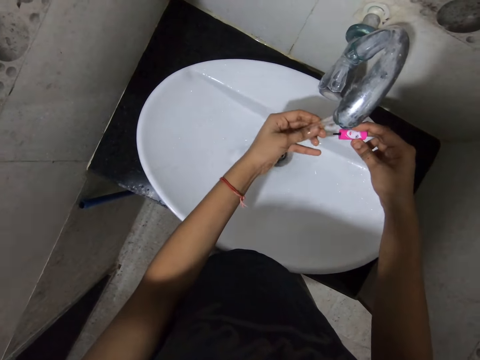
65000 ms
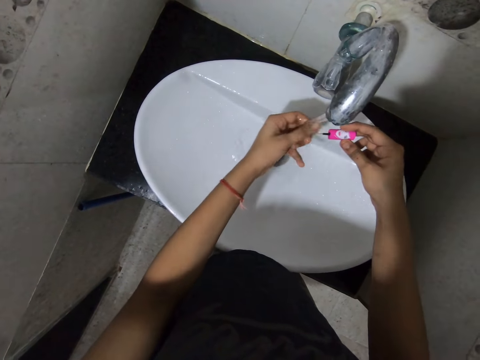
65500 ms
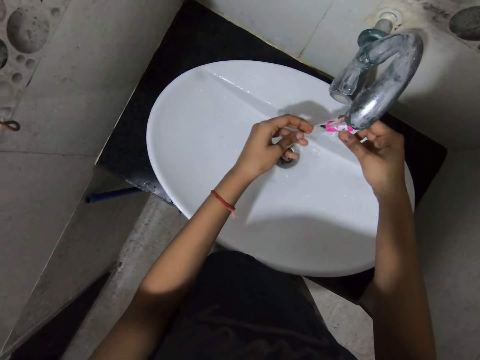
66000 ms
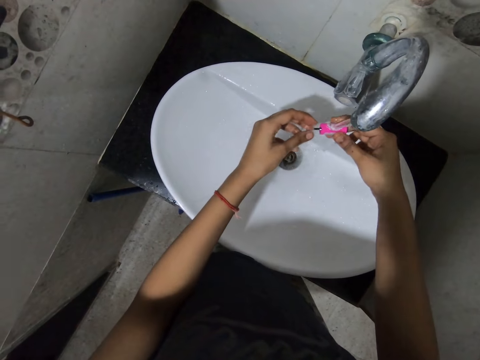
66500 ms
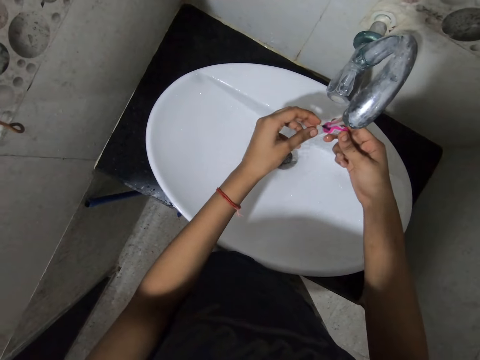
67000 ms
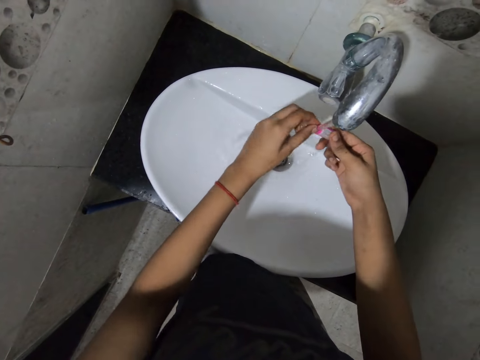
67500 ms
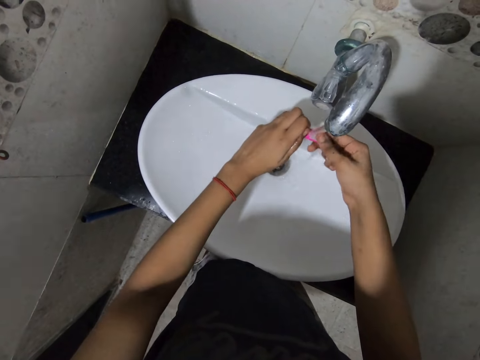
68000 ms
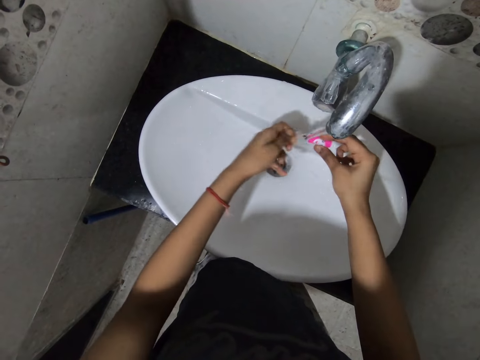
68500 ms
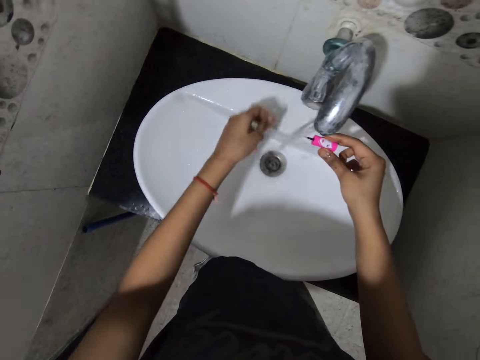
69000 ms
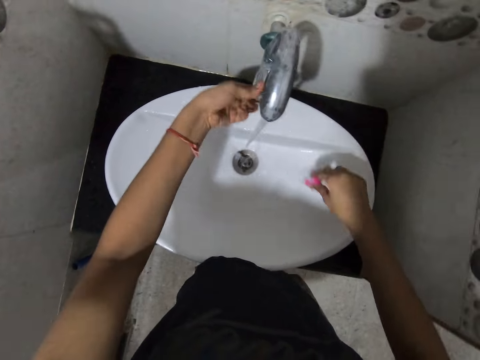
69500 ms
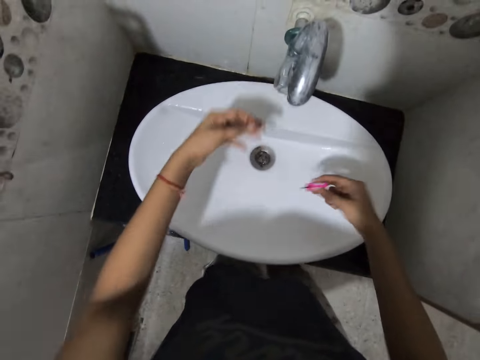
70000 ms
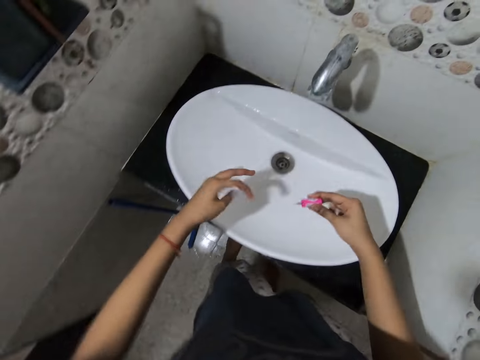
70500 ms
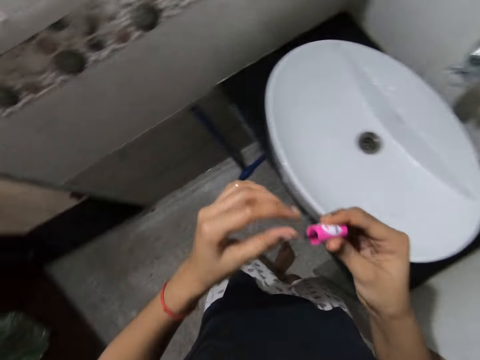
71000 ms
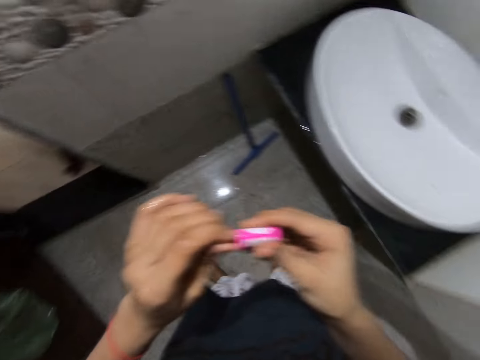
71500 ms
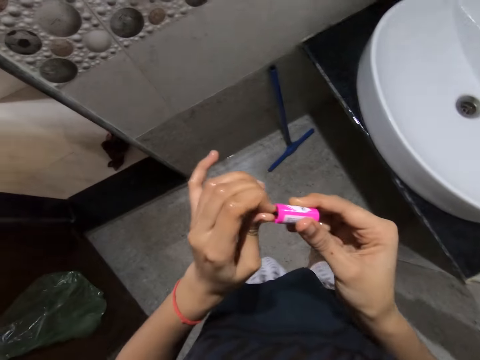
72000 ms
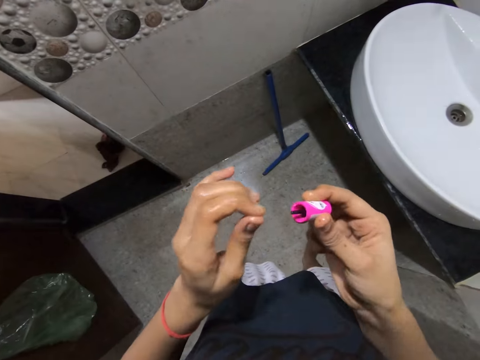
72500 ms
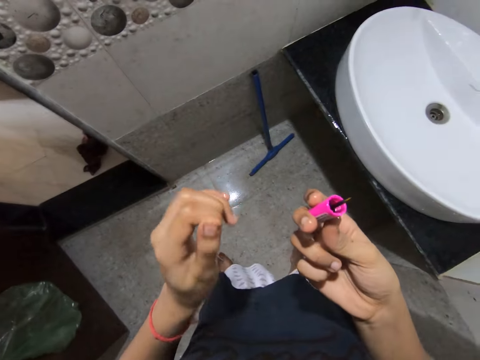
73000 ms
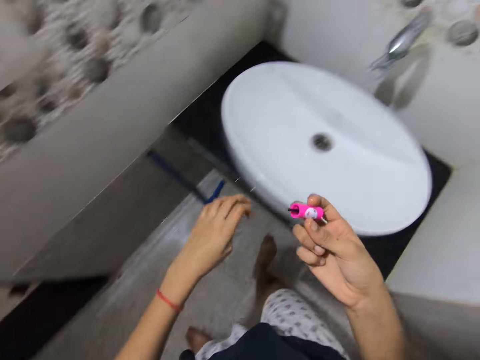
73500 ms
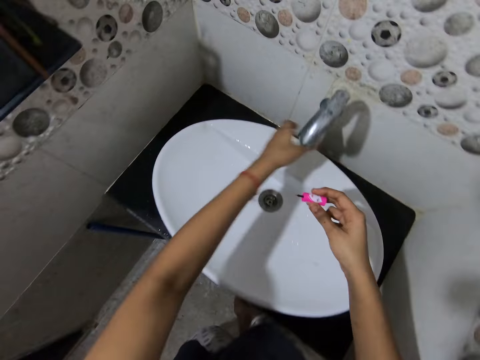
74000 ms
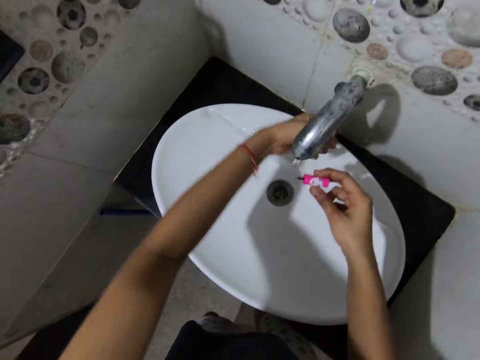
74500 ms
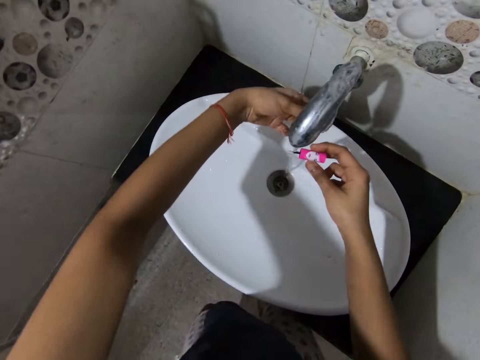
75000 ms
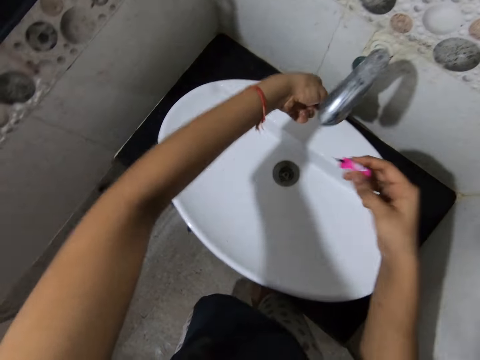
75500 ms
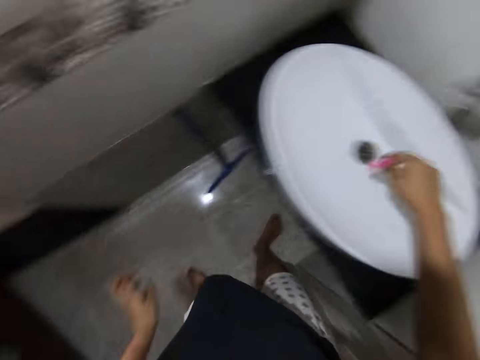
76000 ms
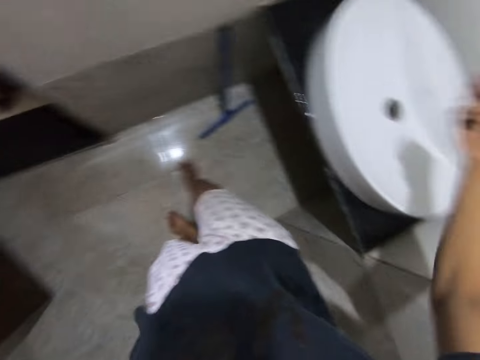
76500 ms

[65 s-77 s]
The camera wearer turns off the tap. She shakes the brush cap. She flicks her hands. She holds the brush of the cap with hands. She flicks her left hand. She turns on the tap. She rinses the brush with a hand. She turns off the tap. She shakes the brush cap.

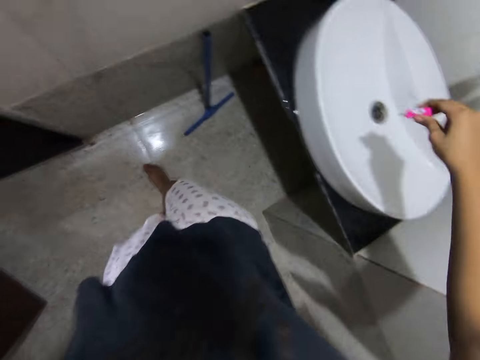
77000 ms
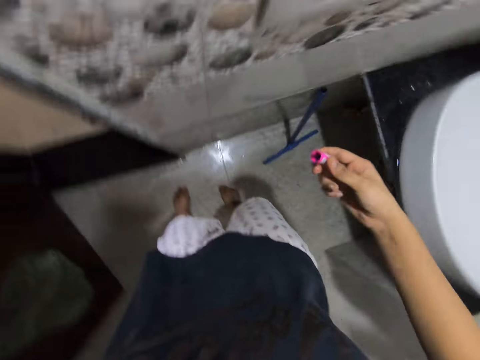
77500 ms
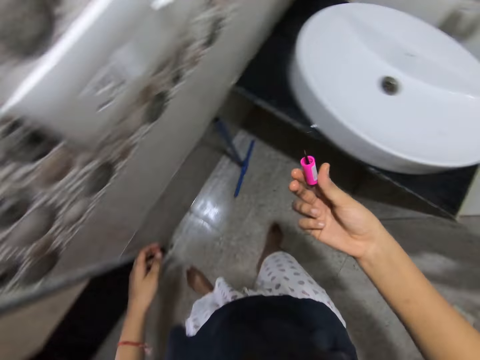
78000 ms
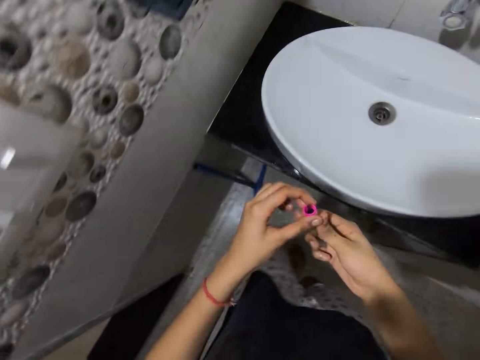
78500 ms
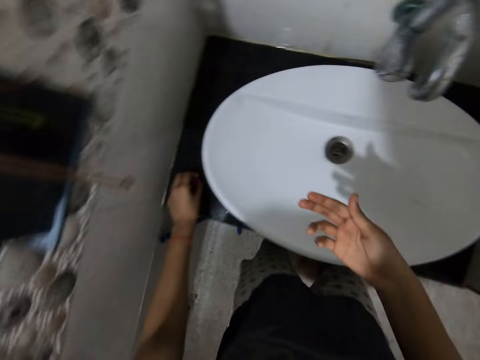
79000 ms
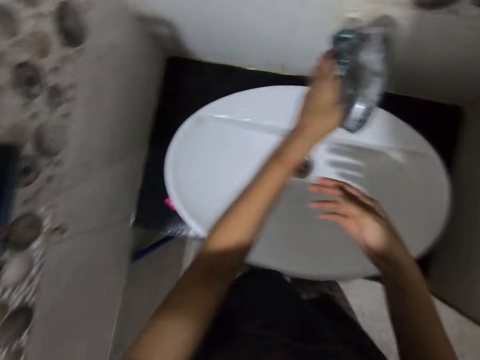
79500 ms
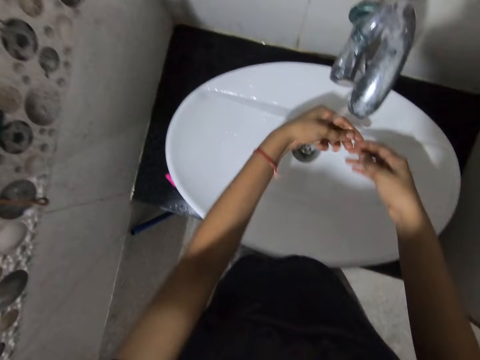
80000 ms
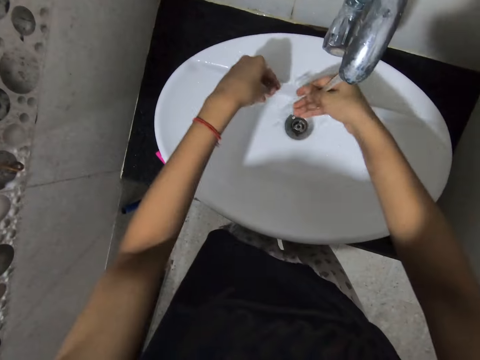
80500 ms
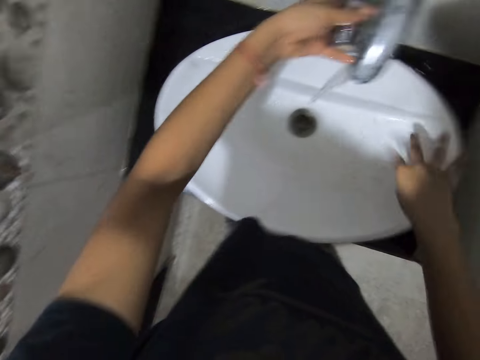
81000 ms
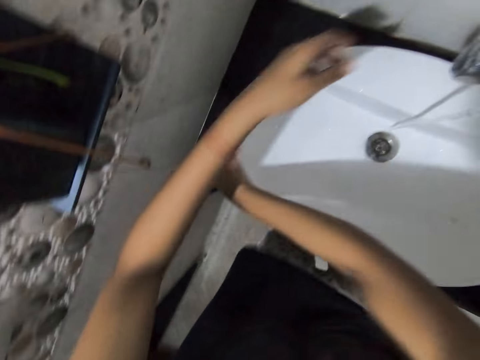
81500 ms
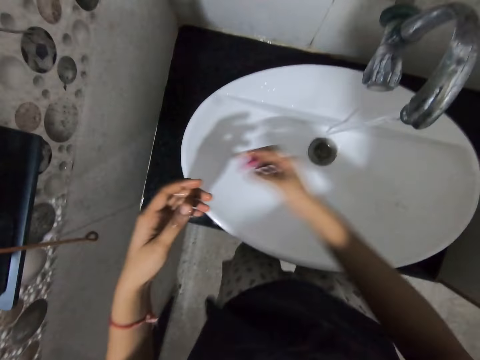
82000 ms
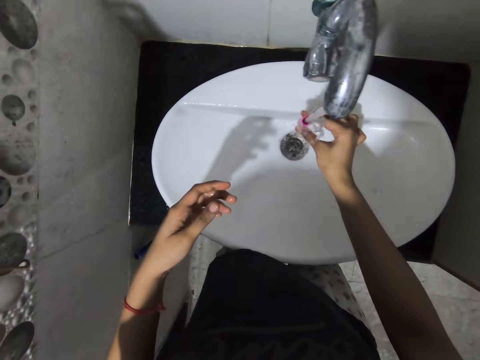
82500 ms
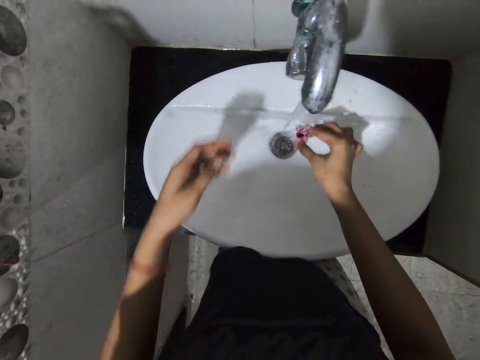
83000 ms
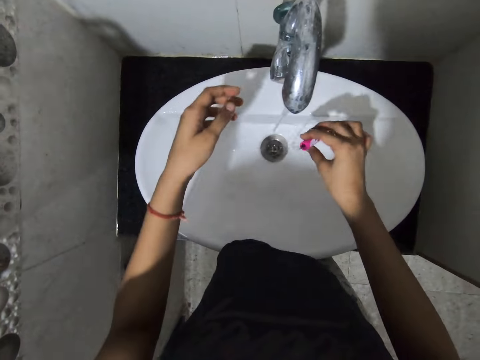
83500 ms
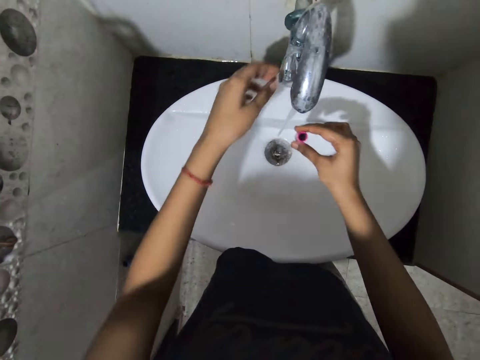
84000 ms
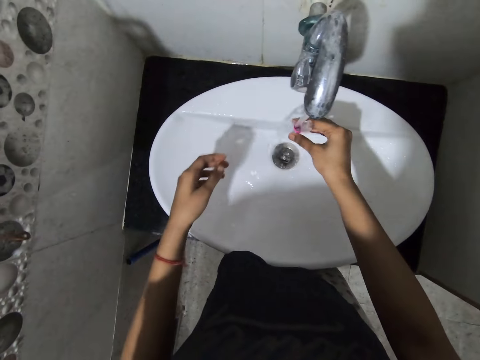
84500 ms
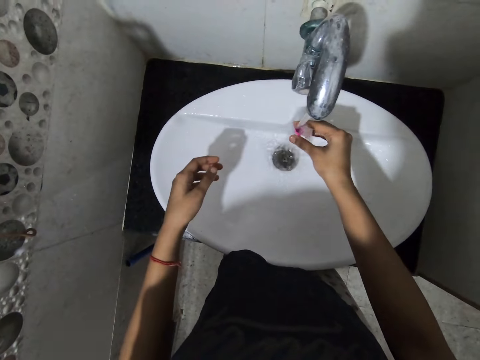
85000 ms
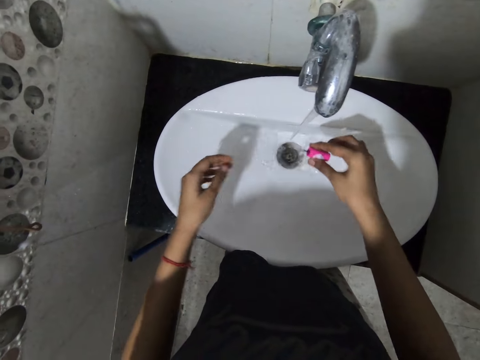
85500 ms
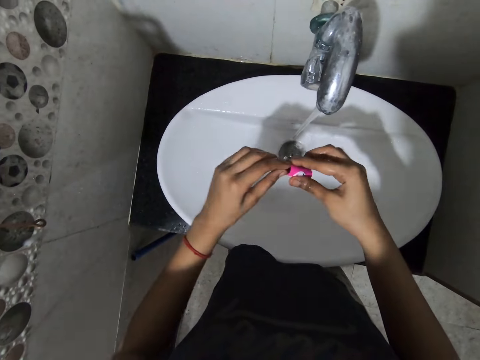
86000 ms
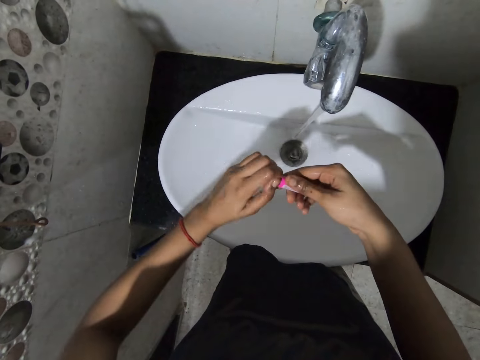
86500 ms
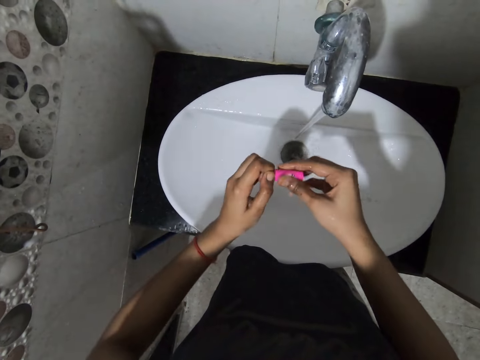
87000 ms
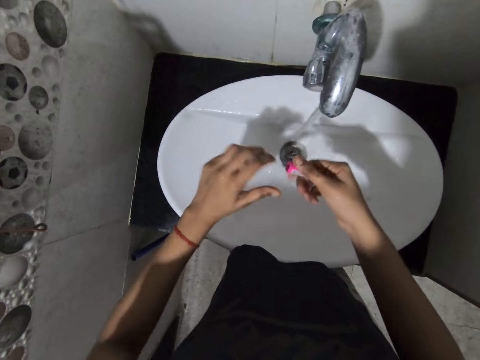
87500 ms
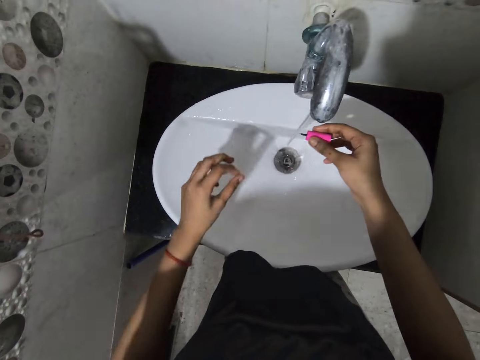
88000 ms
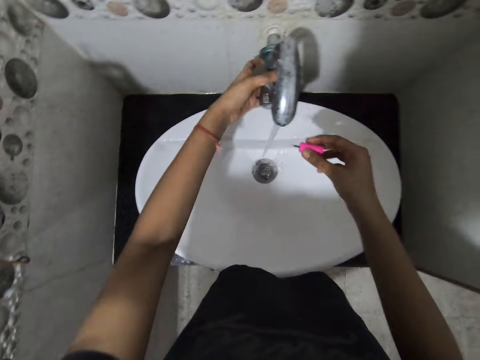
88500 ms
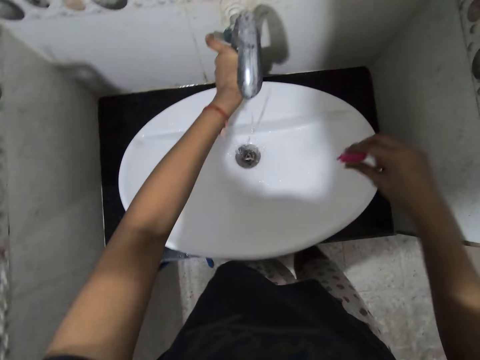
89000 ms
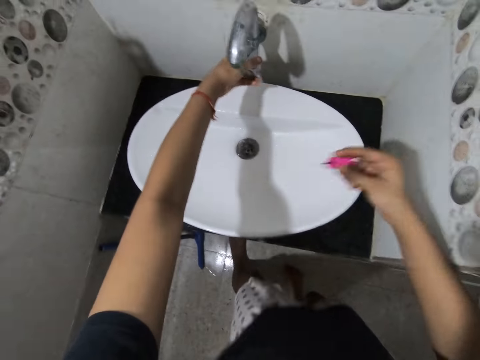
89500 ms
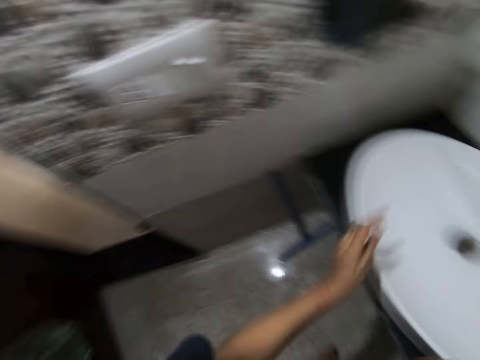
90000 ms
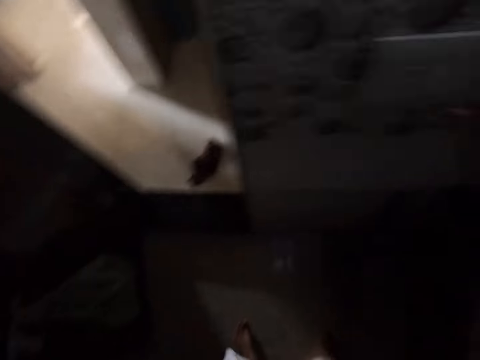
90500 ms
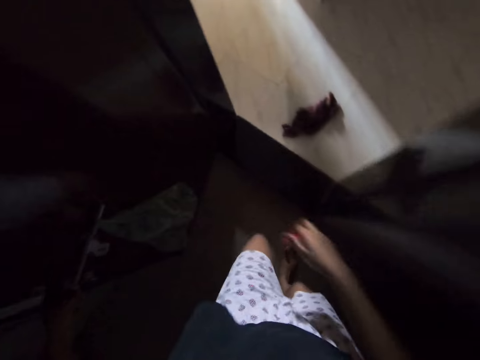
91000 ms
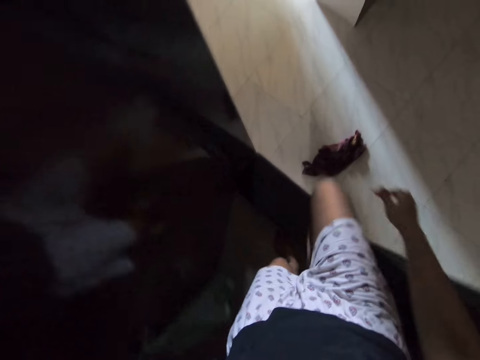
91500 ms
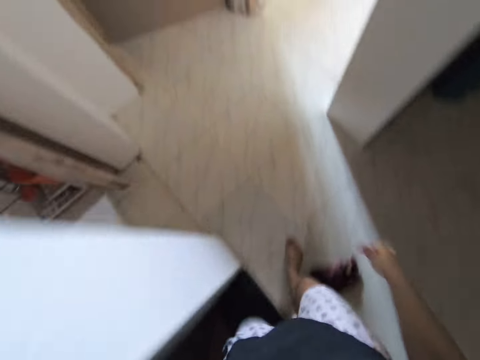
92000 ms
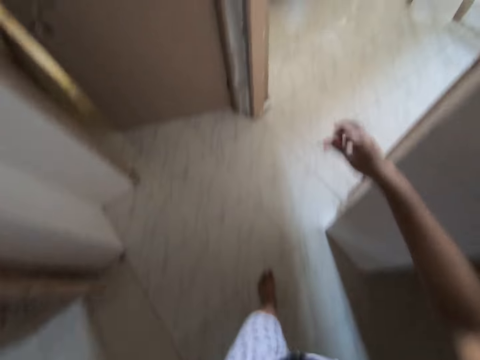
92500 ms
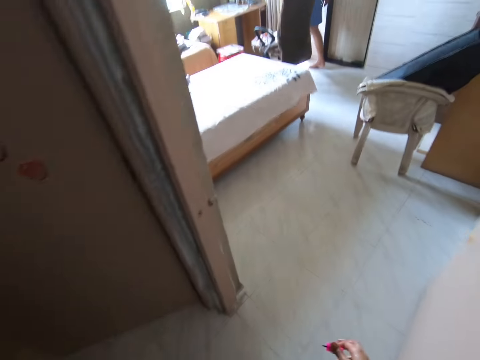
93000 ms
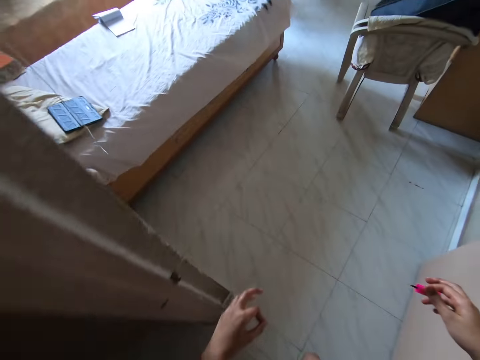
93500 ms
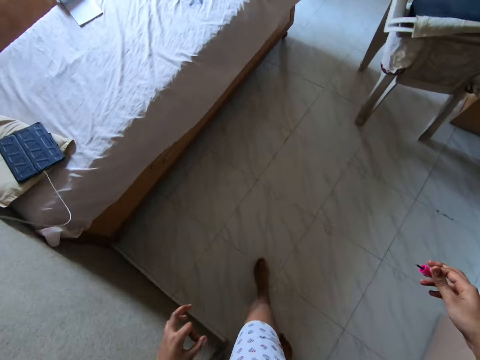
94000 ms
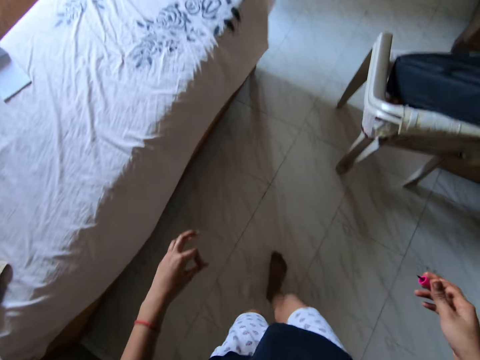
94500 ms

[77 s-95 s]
The camera wearer puts the brush cap on the sink. She takes a lid from the other hand. She turns on the tap. She rinses her hands. She touches the tap. She picks up the brush cap from the sink. She rinses the brush cap. She puts water in the lid. She touches the brush. She rolls the lid with hands. She rinses the brush. She shakes the brush cap. She turns off the tap. She leaves the bathroom. She switches off the light. She walks to the table.
